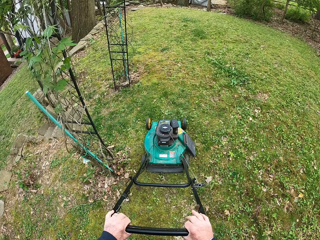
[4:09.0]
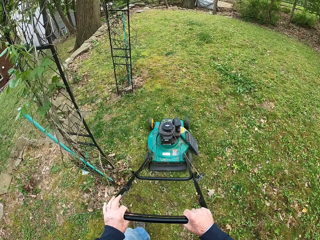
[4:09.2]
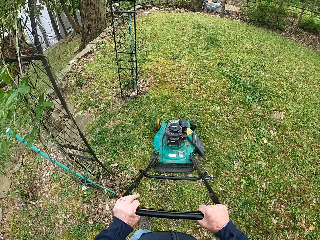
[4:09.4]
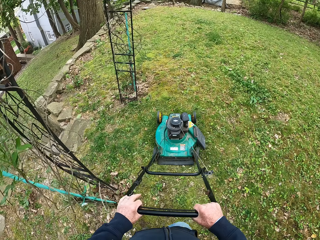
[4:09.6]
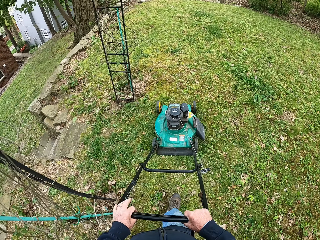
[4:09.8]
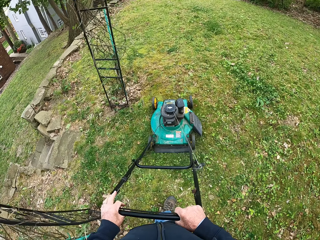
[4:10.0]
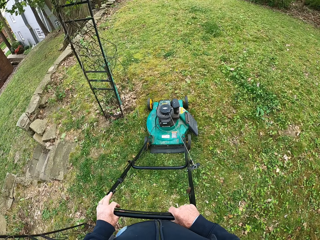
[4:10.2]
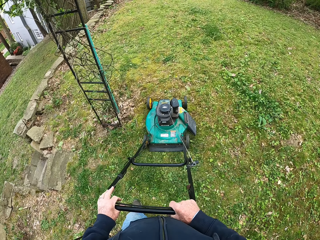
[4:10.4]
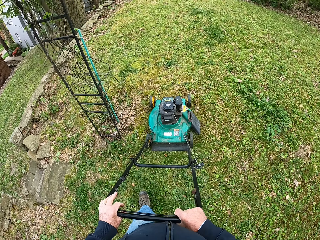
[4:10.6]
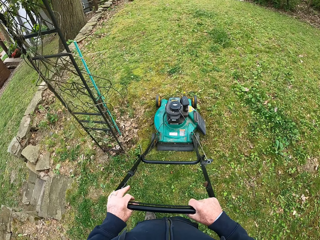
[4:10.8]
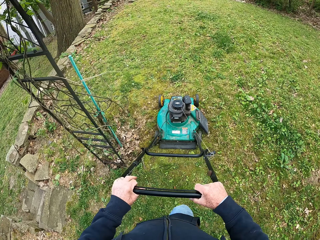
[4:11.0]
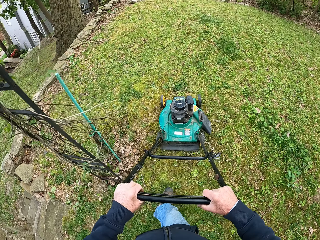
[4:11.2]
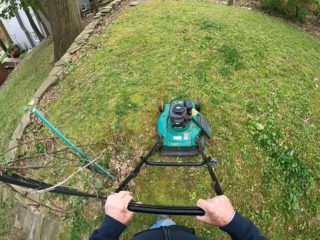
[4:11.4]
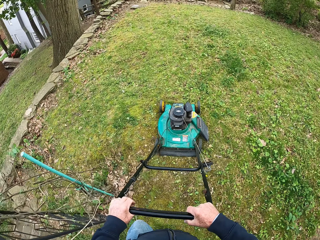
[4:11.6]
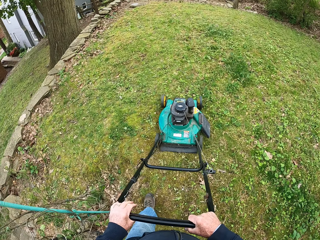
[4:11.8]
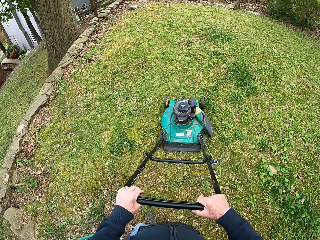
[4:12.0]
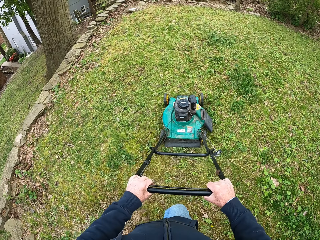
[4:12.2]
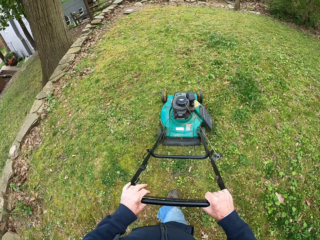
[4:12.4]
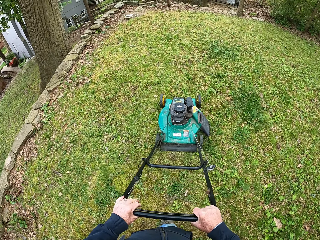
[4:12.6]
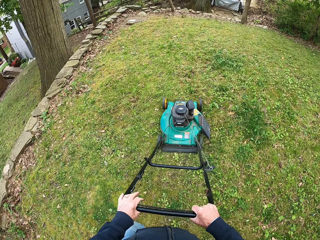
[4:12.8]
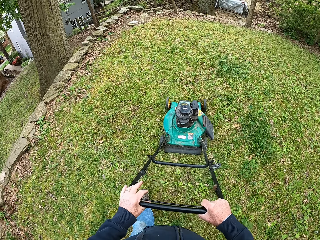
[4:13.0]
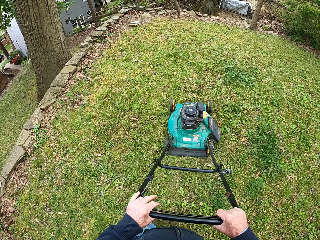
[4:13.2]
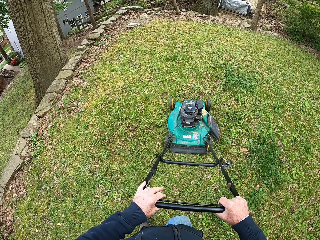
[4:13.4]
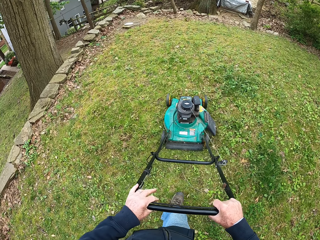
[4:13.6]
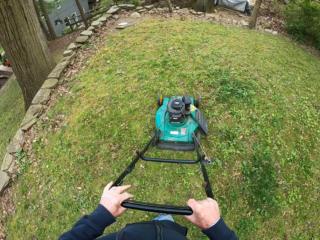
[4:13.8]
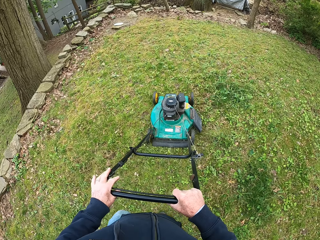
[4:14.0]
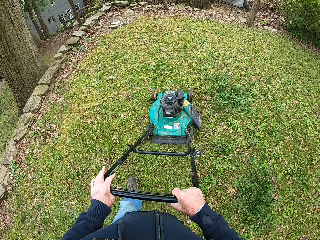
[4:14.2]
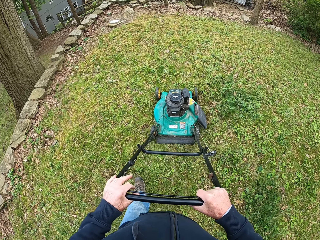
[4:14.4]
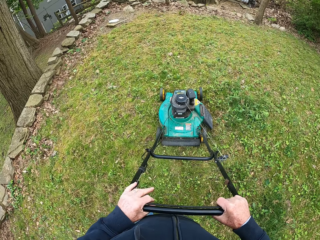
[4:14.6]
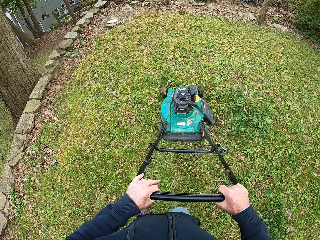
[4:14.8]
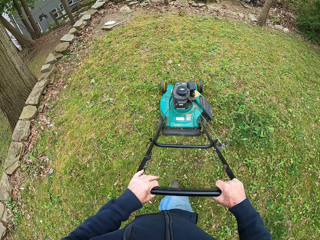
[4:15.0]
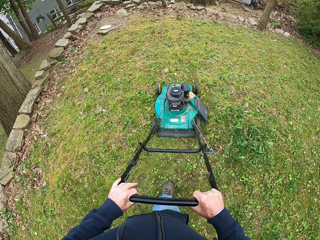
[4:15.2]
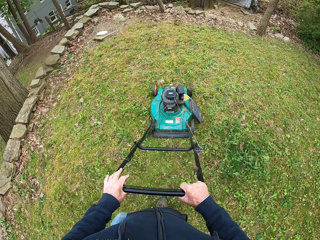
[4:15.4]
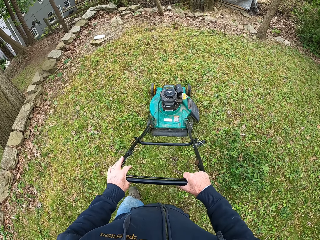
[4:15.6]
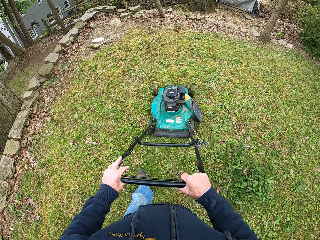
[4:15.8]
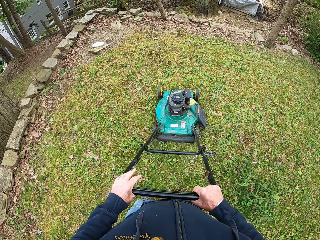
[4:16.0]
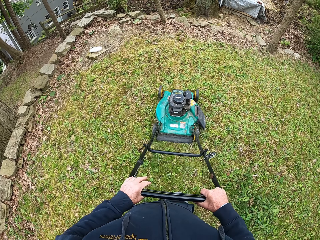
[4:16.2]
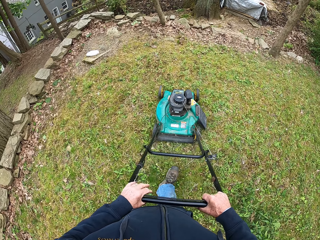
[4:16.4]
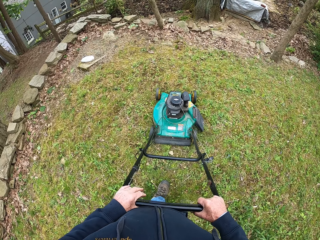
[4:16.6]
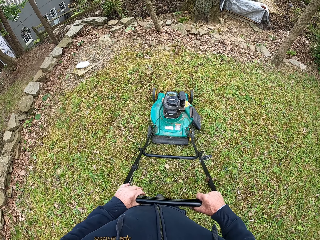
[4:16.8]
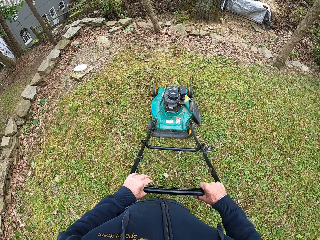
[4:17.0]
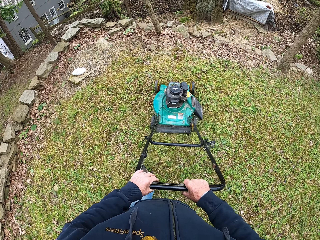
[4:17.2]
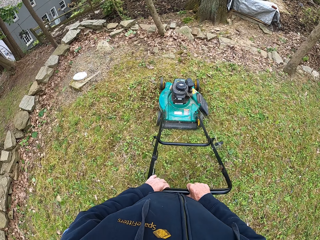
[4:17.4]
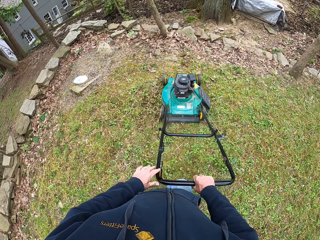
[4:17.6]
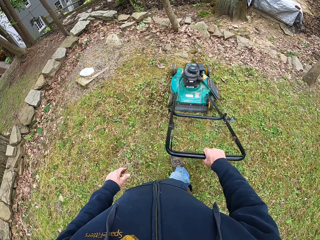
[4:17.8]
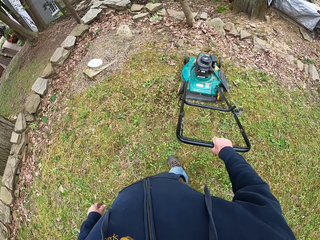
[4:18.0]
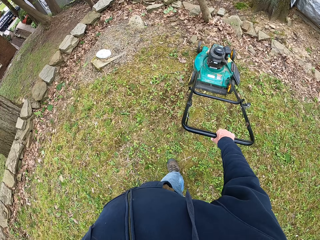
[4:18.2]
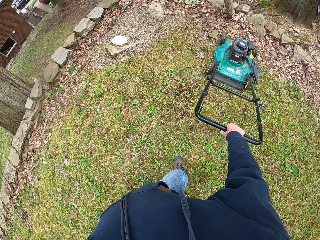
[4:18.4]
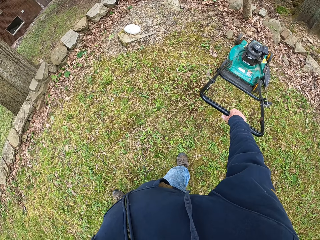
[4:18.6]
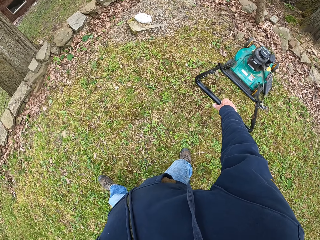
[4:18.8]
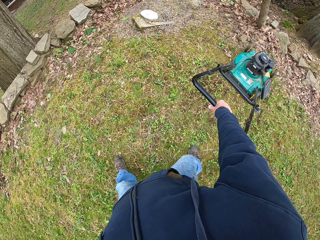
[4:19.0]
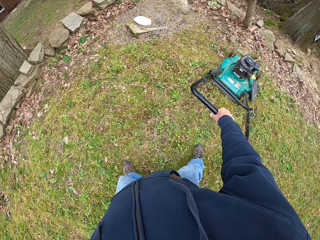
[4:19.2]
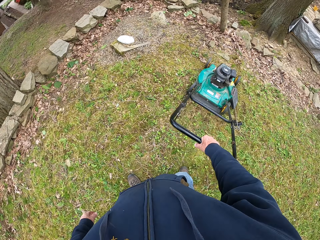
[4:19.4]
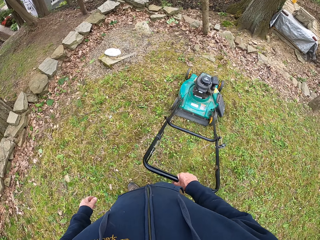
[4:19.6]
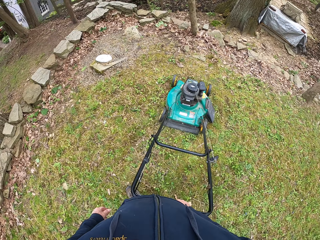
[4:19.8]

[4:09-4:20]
The camera wearer removes his left hand from the handle of the lawnmower.

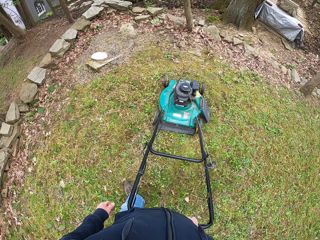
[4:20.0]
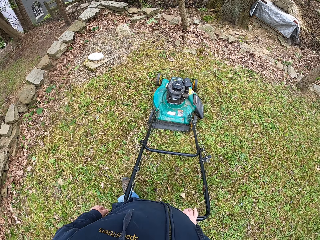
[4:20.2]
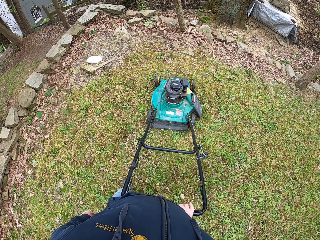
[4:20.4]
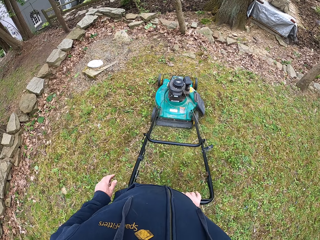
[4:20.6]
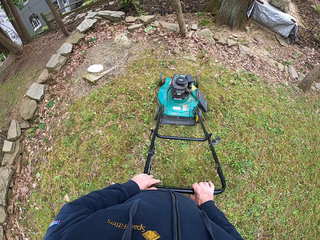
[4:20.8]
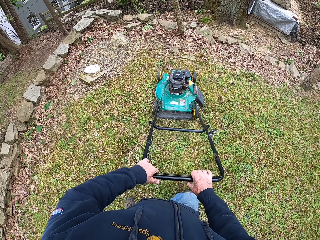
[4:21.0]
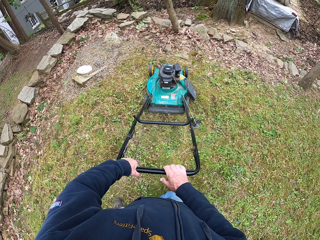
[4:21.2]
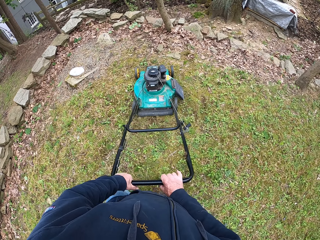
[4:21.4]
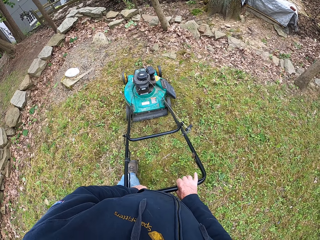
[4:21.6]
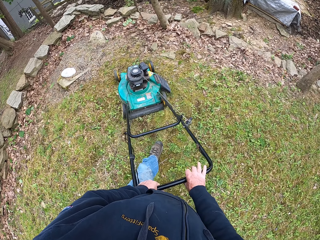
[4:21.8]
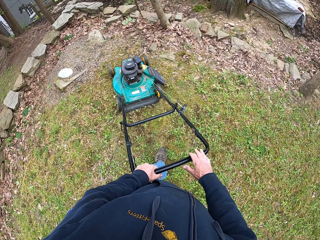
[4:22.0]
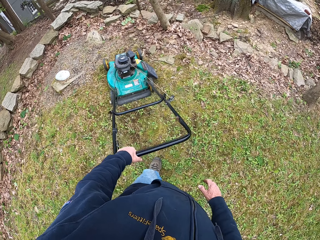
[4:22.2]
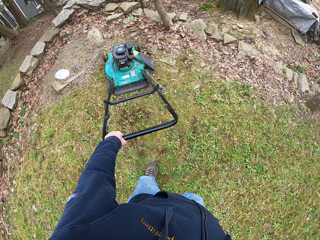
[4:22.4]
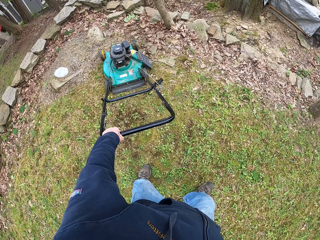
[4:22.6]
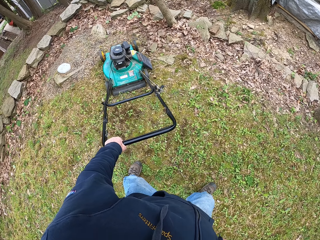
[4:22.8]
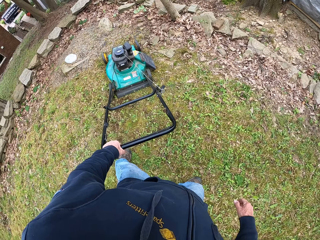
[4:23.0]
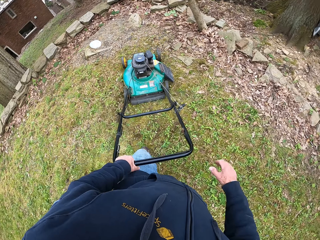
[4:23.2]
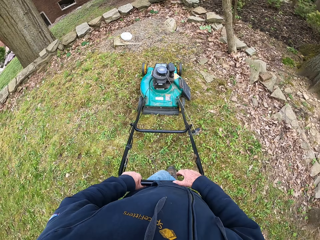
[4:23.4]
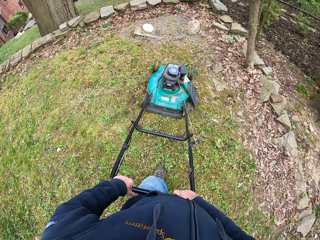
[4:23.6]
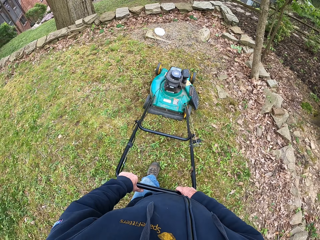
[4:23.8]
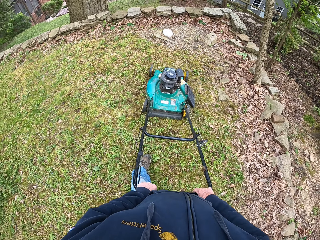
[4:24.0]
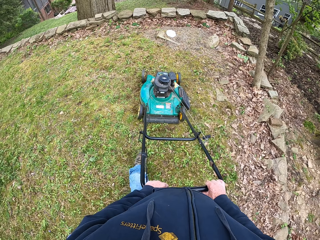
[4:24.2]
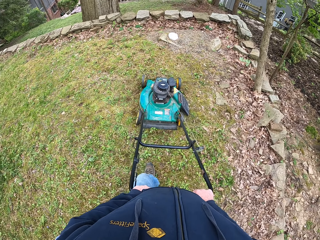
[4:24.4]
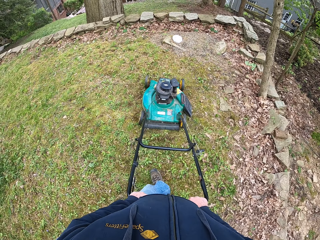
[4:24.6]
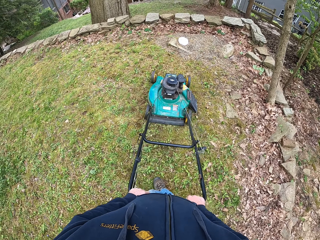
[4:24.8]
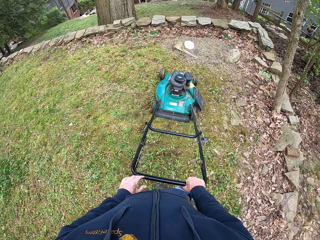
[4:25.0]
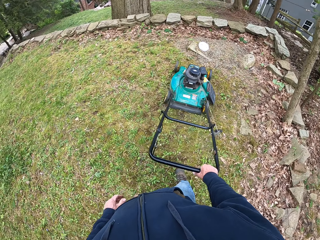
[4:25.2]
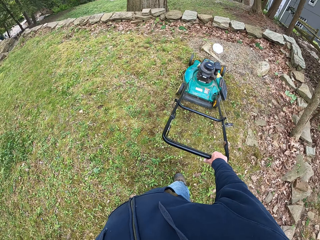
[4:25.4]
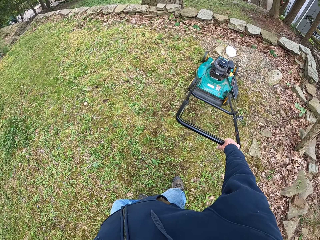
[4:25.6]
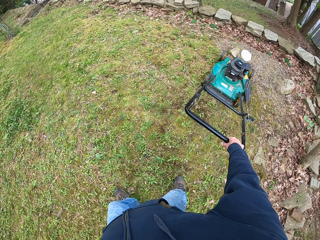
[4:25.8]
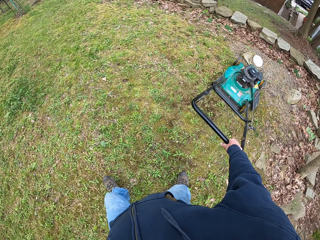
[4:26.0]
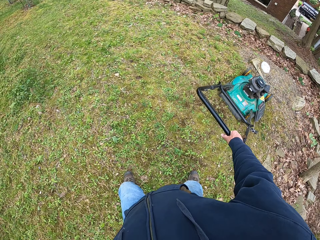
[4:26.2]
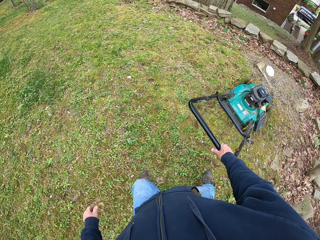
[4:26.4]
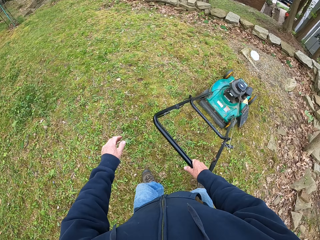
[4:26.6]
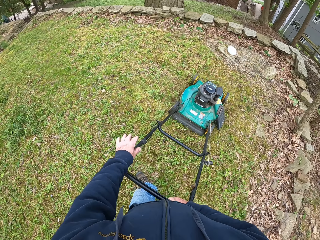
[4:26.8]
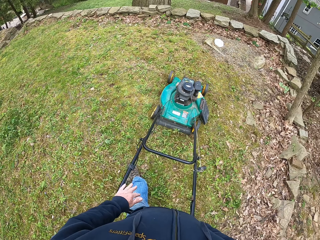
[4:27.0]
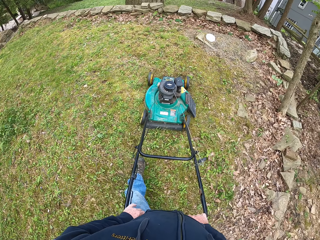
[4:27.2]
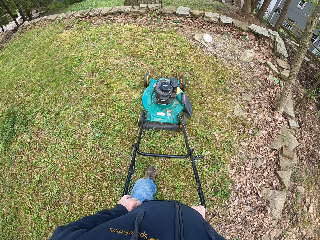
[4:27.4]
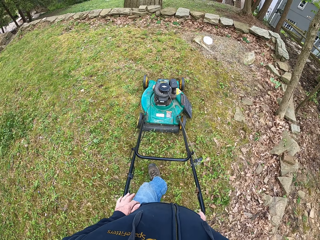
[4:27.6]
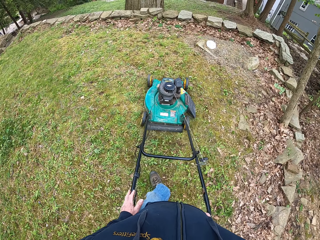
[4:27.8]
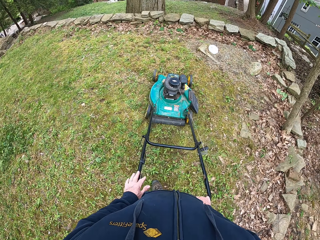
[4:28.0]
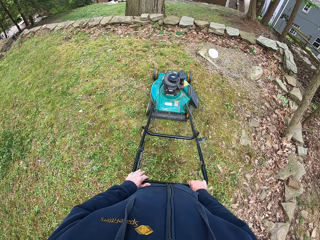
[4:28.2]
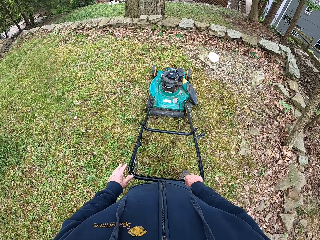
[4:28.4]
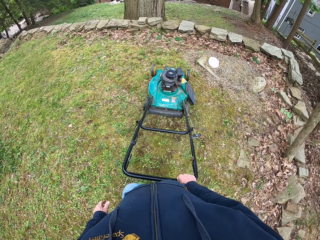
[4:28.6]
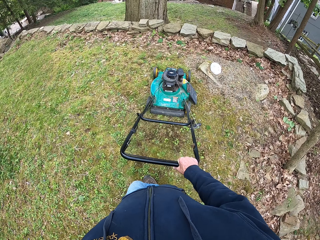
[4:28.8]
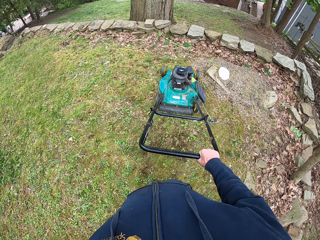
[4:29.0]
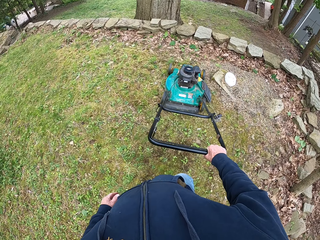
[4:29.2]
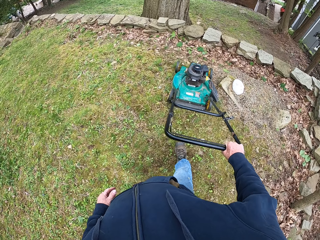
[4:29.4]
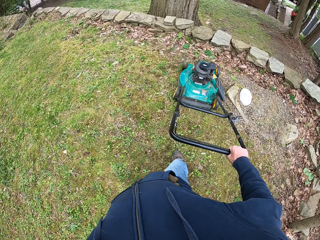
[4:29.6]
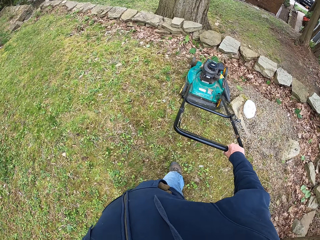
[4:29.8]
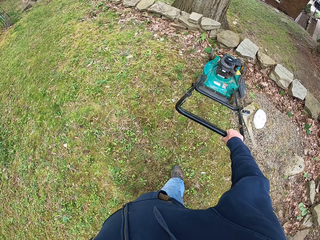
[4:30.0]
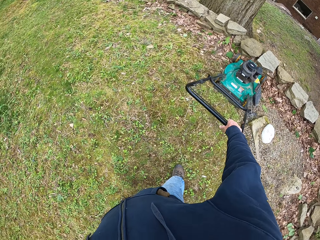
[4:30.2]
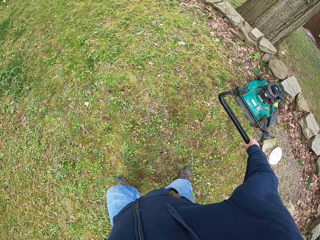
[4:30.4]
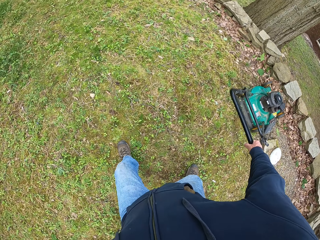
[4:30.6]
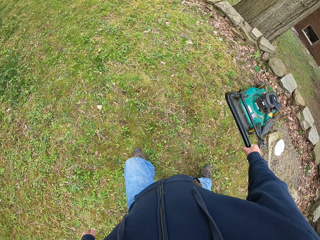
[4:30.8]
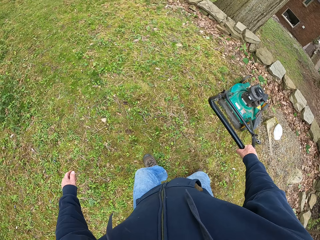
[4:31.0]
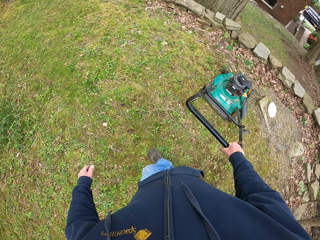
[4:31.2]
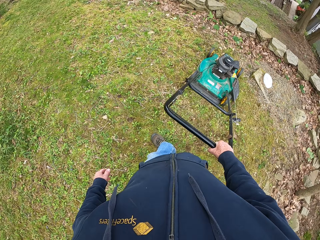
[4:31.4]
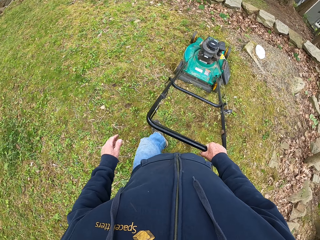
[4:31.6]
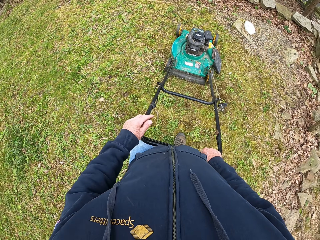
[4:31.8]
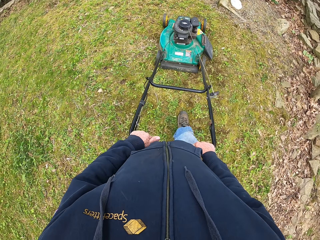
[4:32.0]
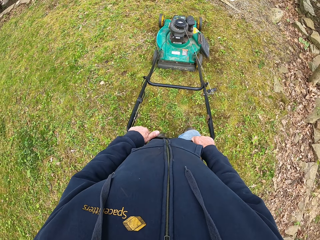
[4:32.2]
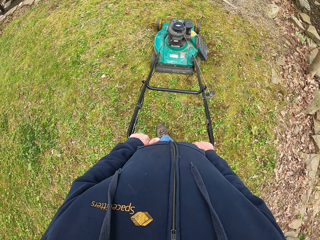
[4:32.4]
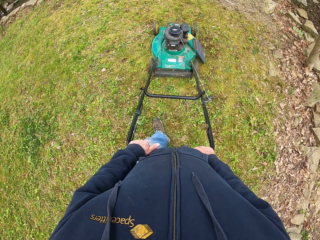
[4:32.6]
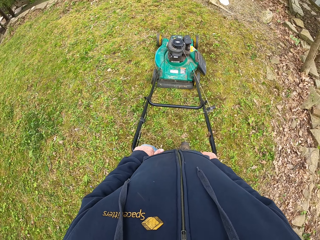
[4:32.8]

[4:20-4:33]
The camera wearer puts his left hand back on the handle of the lawnmower. He removes his right hand from the handle of the lawnmower. He turns around. He puts his right hand back on the handle of the lawnmower. He removes his left hand from the handle of the lawnmower. He cuts grass with a lawn mower. He puts his left hand back on the handle of the lawnmower. He removes his left hand from the handle of the lawnmower. He puts his left hand back on the handle of the lawnmower.
